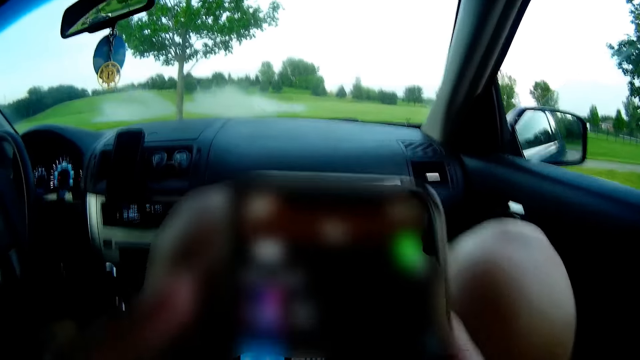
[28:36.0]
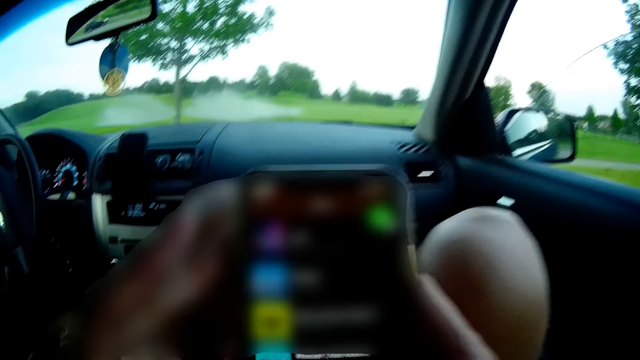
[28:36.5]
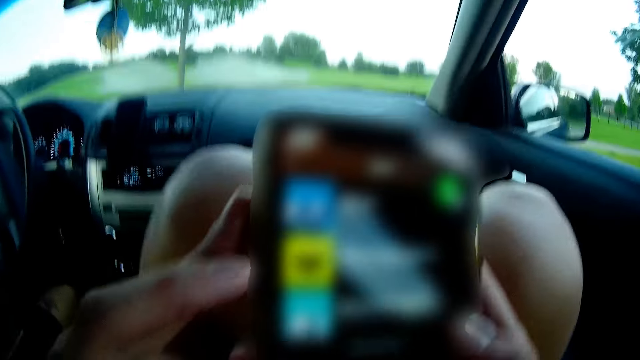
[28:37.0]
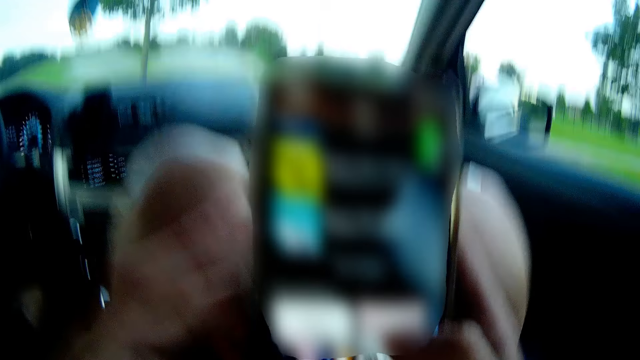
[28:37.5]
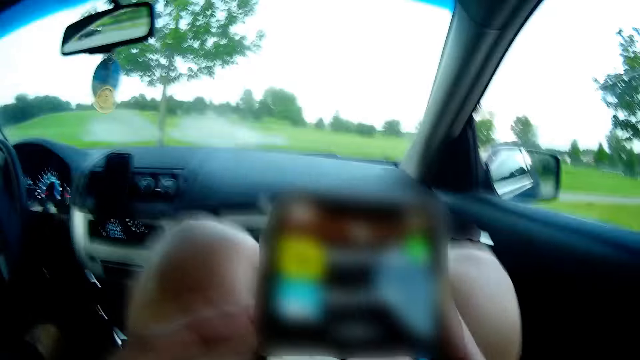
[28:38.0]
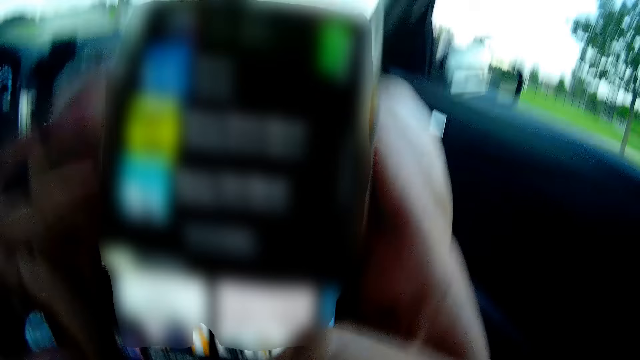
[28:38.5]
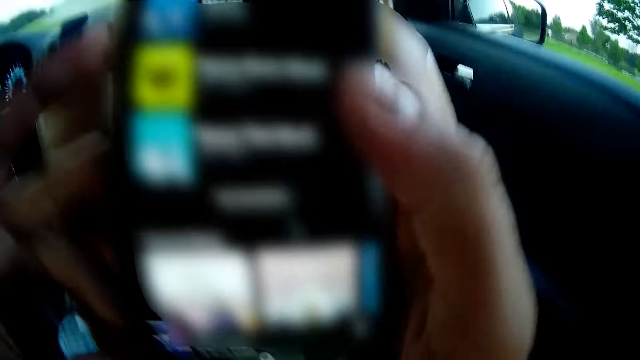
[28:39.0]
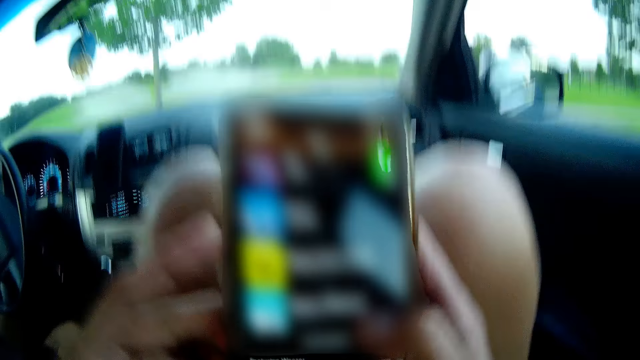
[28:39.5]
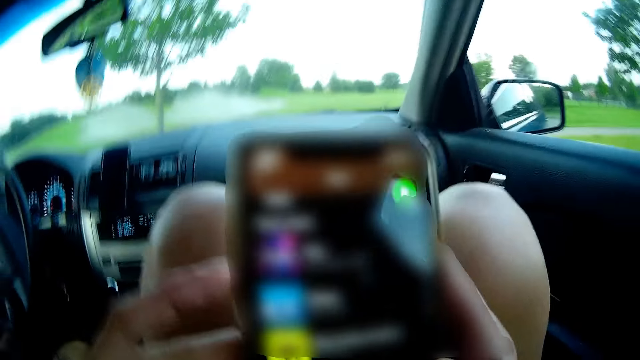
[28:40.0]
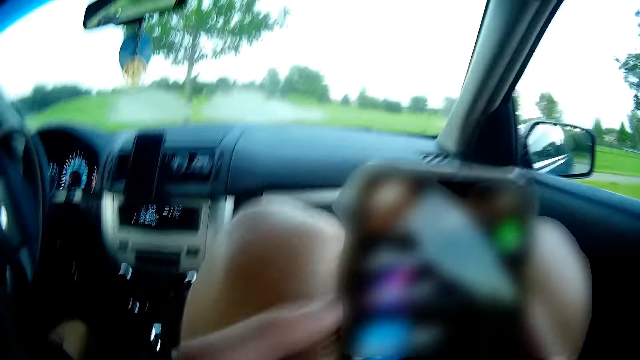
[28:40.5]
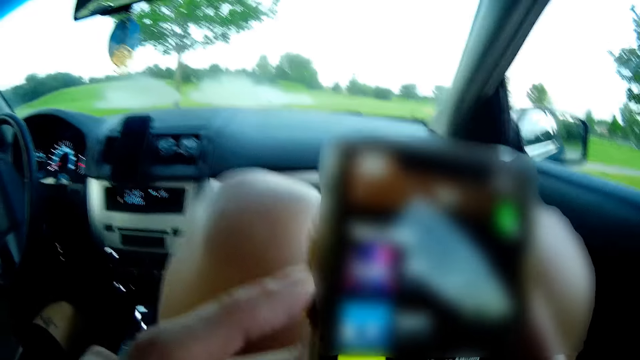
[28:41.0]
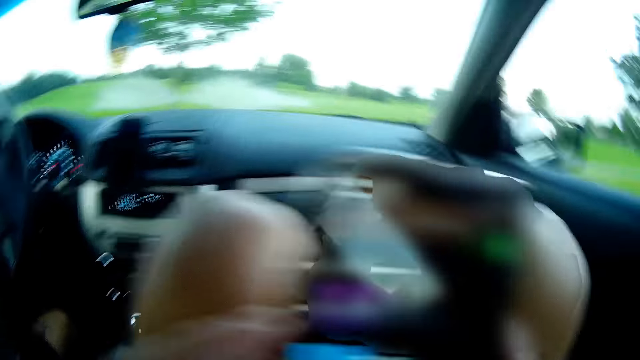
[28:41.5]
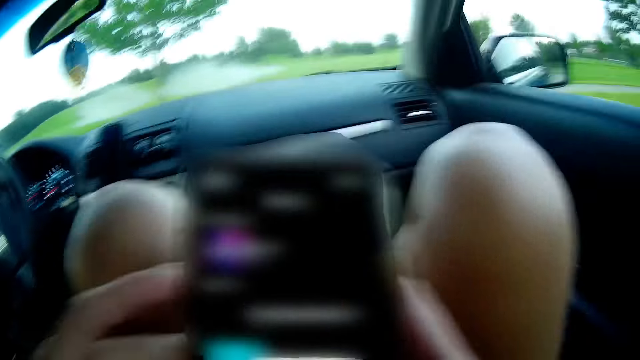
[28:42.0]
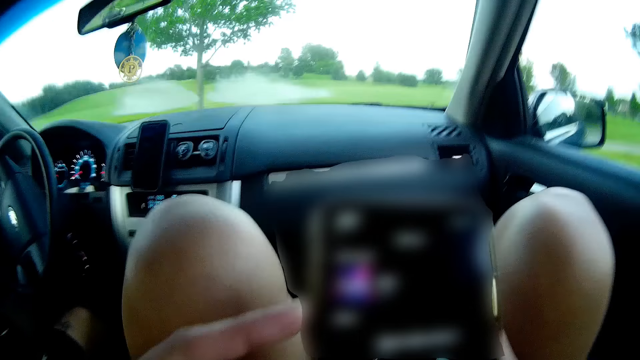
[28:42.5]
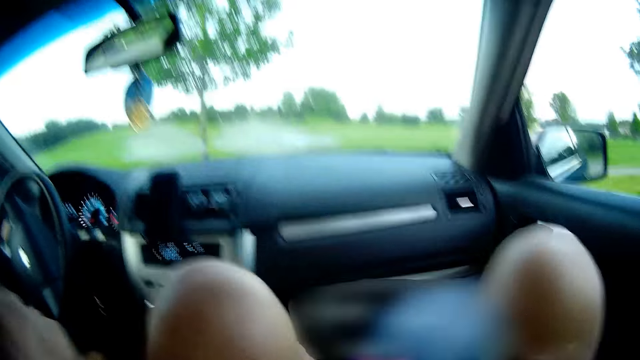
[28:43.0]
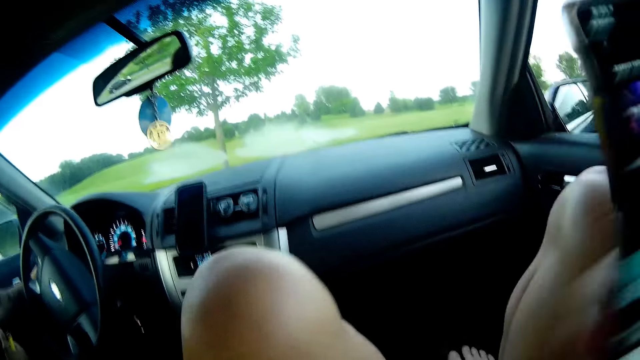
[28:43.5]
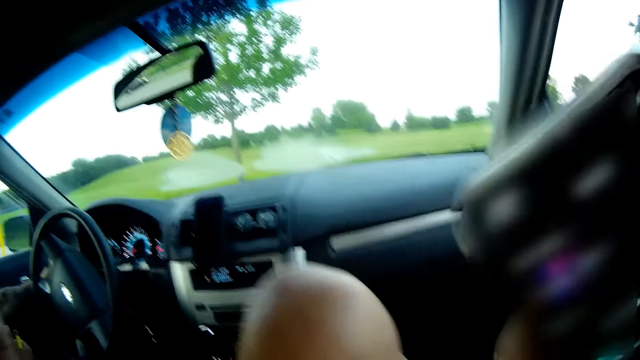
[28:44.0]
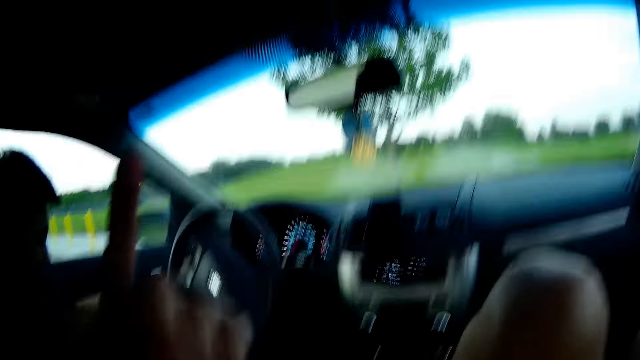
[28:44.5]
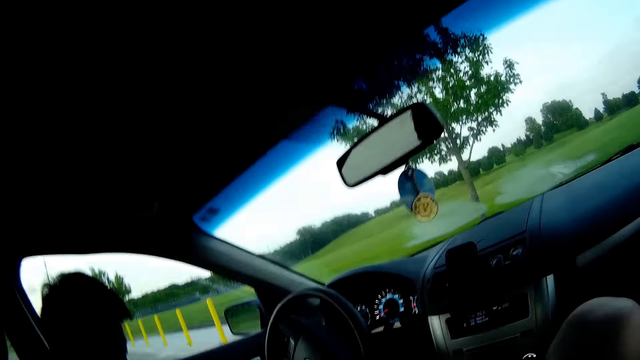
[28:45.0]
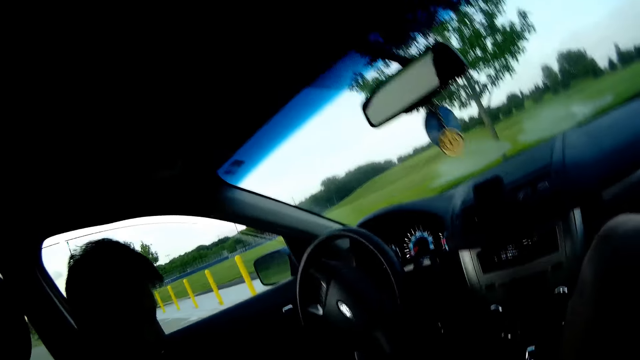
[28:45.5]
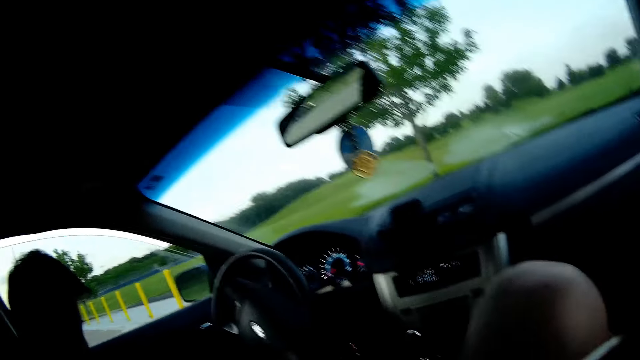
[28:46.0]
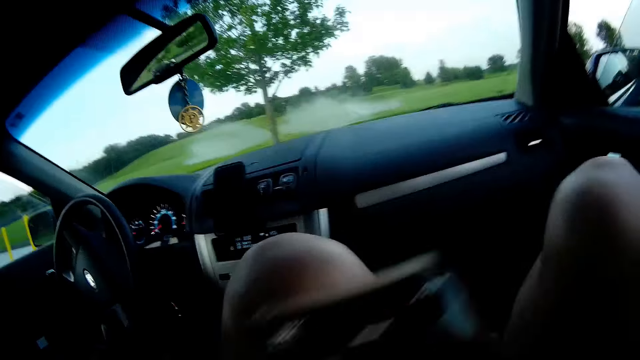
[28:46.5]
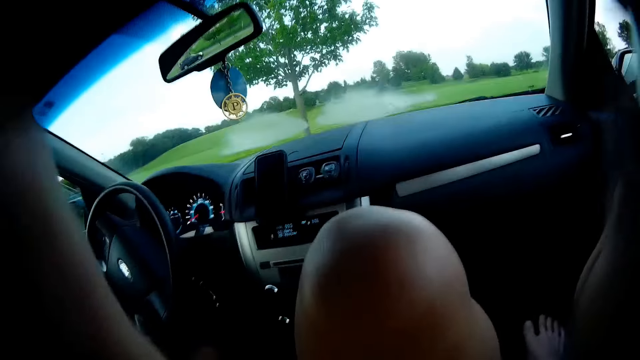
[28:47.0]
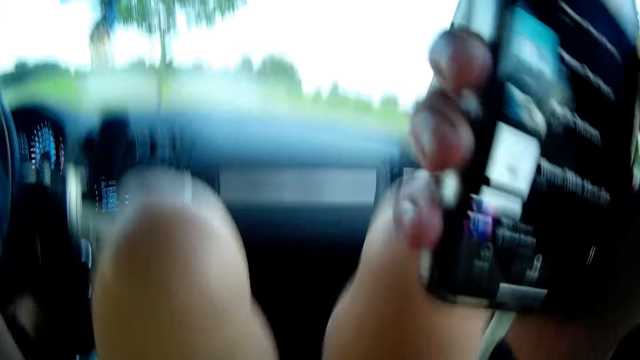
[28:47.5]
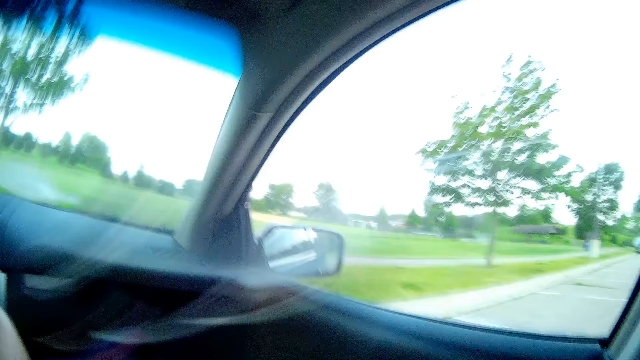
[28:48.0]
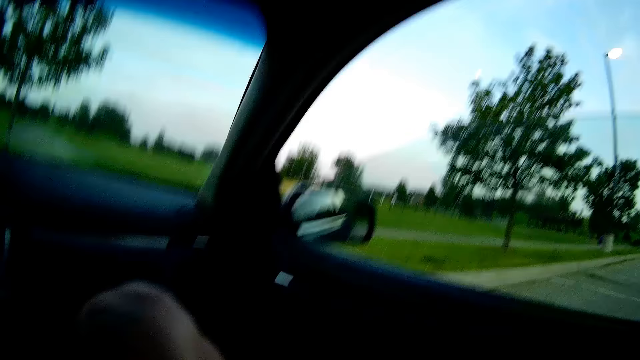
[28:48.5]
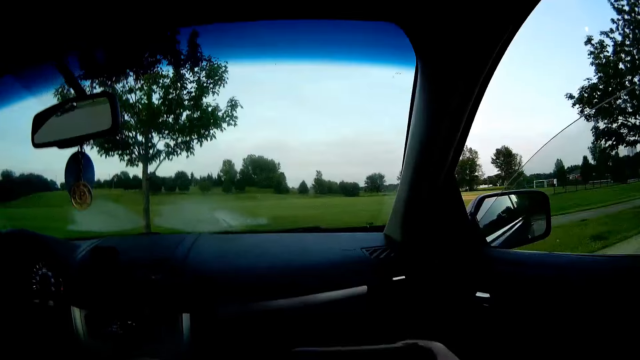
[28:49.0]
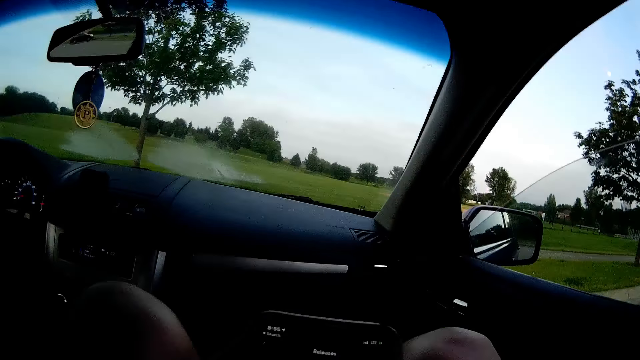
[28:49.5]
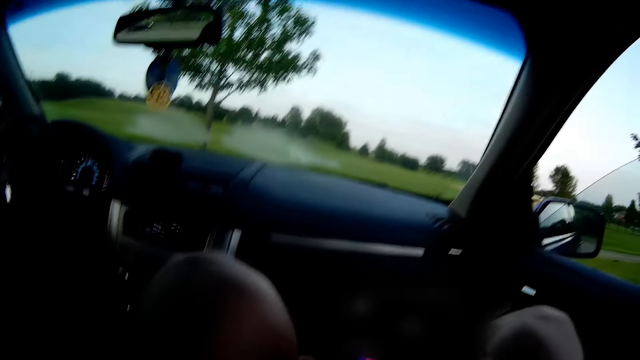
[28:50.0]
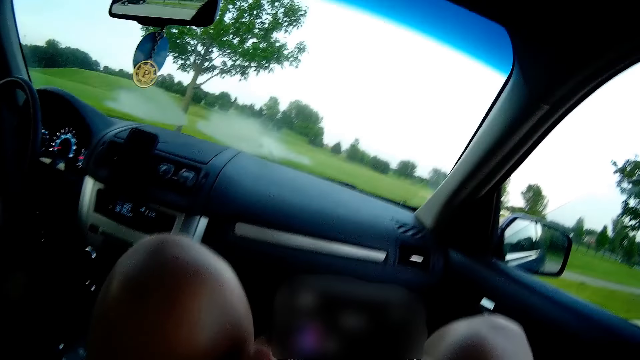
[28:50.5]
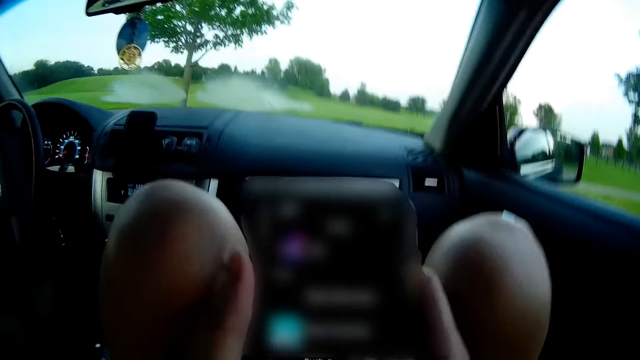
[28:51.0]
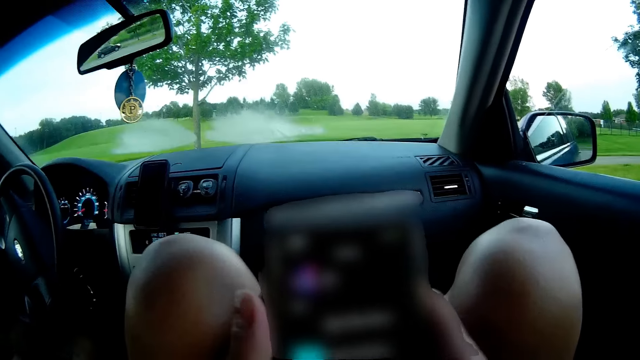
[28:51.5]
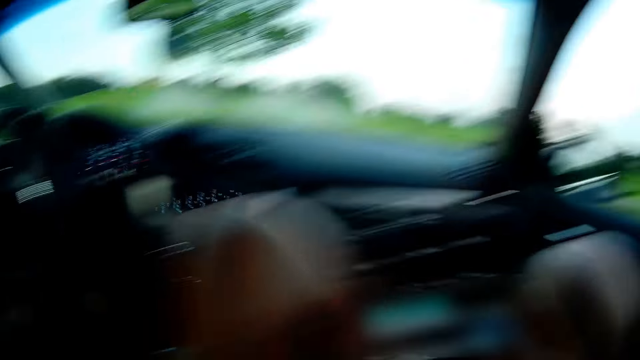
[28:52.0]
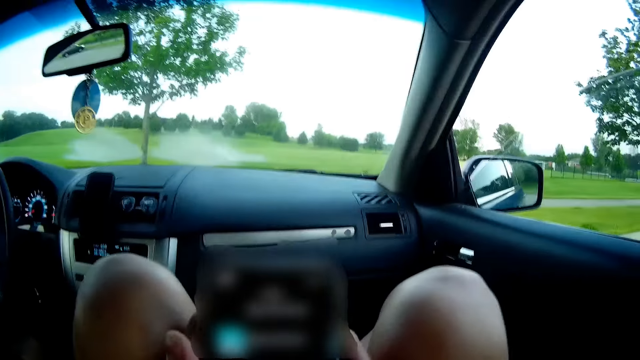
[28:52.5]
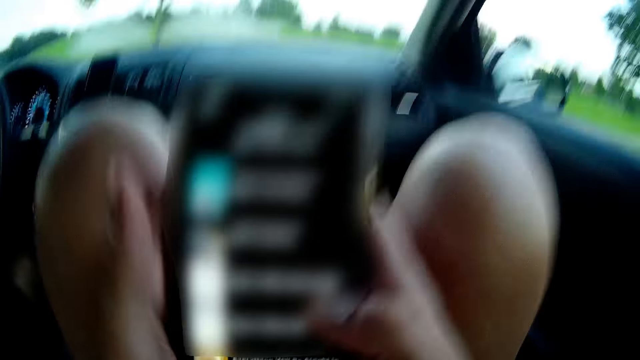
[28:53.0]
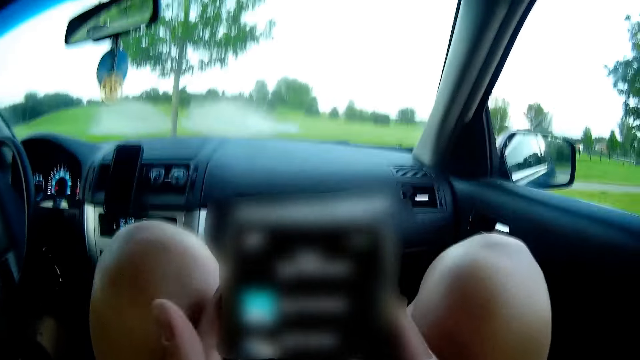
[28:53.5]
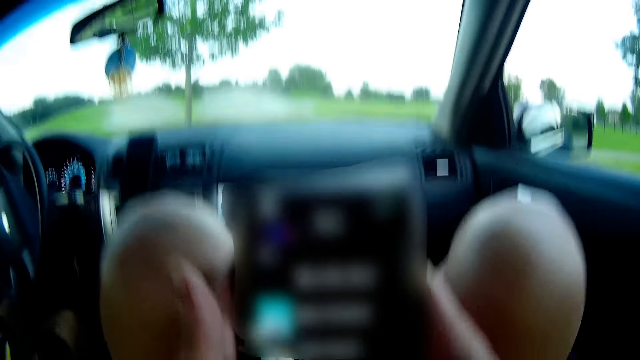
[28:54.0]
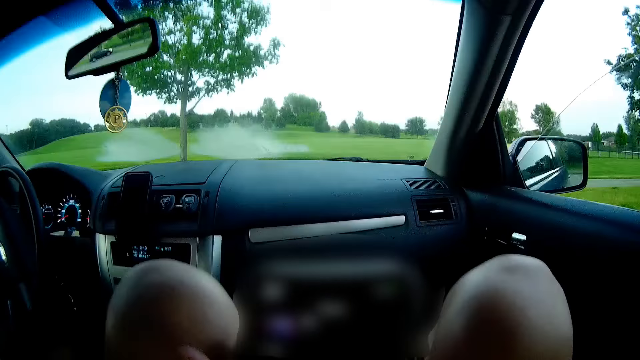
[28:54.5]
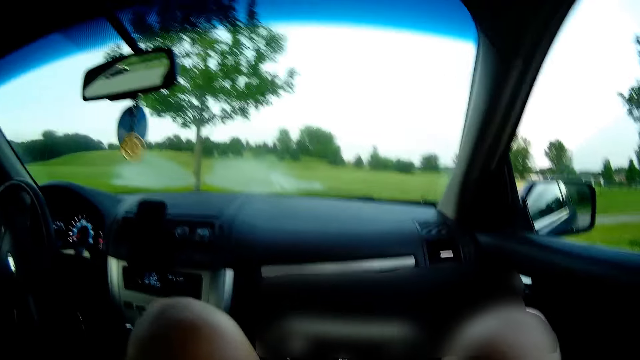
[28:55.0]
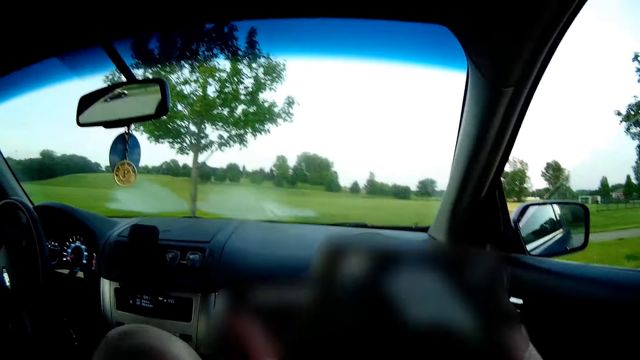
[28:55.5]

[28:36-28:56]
The camera wearer interacts with the man.
